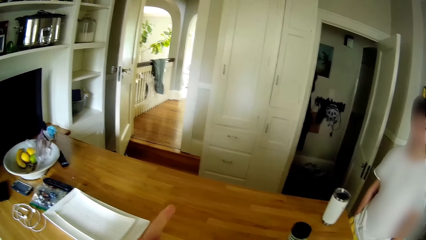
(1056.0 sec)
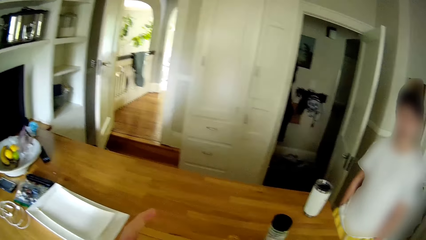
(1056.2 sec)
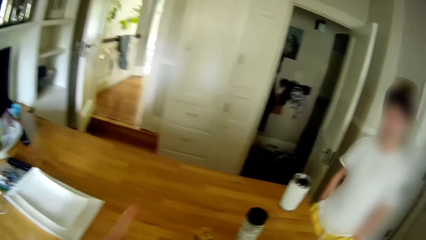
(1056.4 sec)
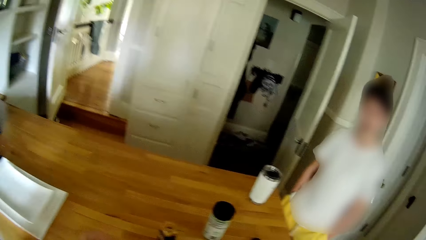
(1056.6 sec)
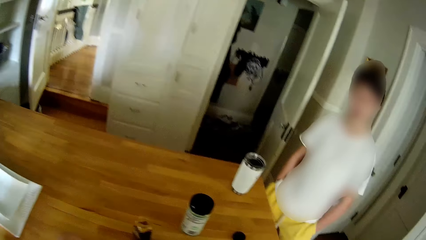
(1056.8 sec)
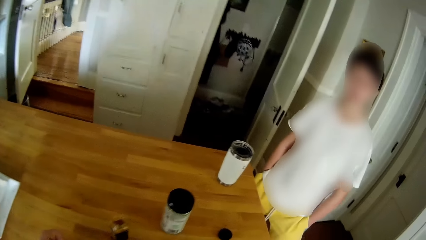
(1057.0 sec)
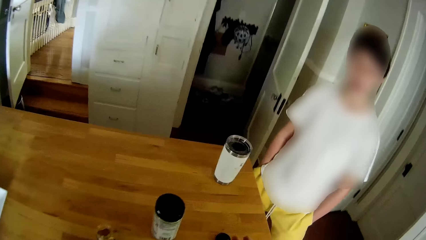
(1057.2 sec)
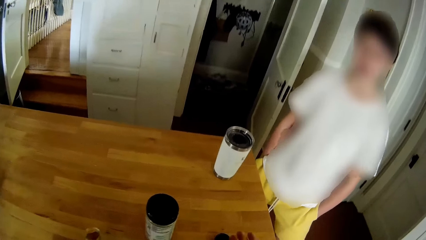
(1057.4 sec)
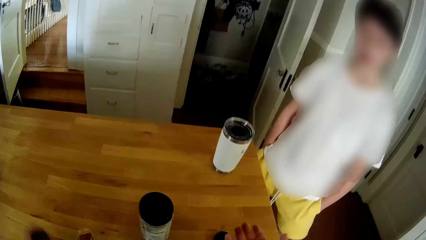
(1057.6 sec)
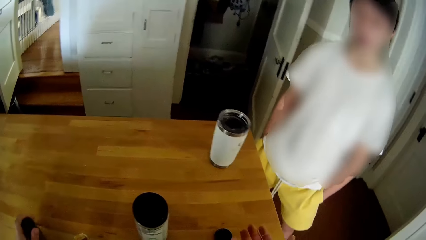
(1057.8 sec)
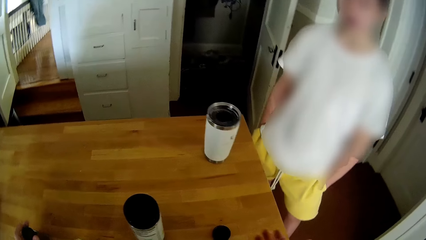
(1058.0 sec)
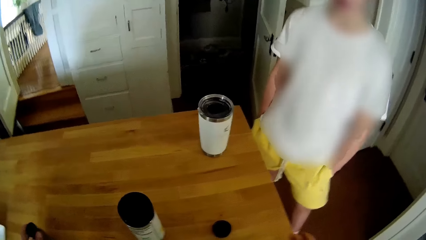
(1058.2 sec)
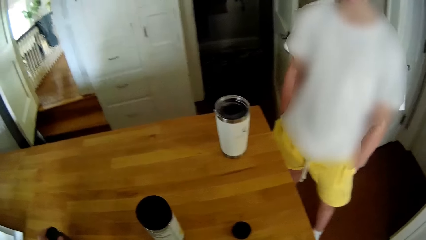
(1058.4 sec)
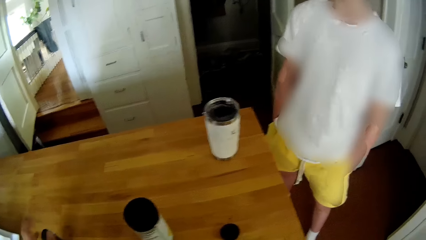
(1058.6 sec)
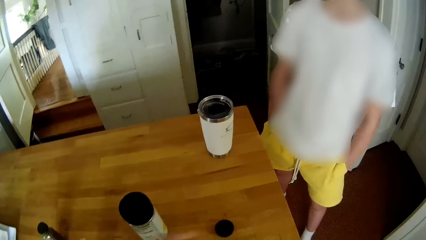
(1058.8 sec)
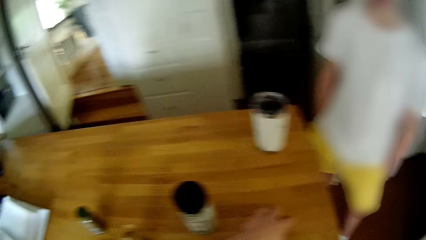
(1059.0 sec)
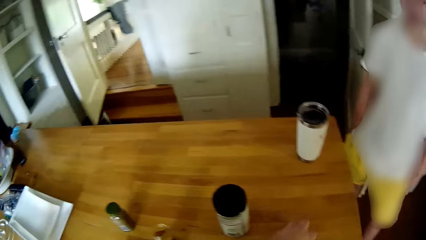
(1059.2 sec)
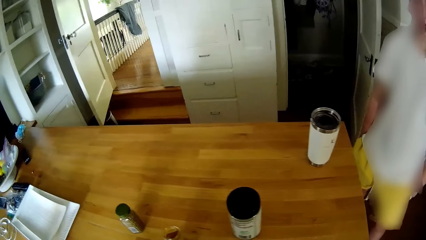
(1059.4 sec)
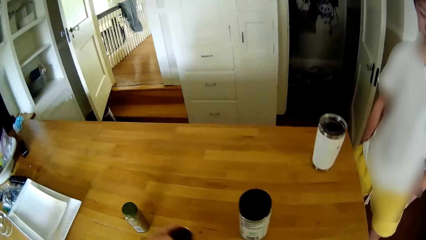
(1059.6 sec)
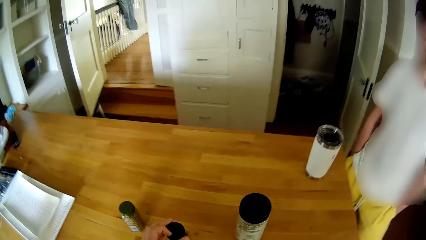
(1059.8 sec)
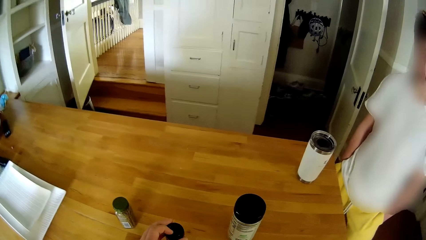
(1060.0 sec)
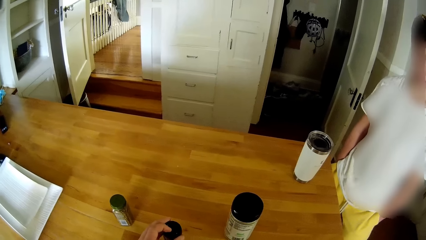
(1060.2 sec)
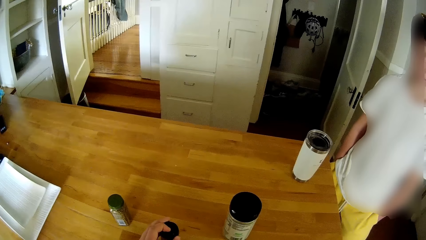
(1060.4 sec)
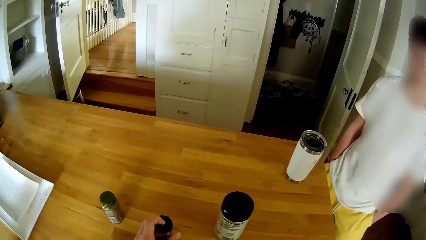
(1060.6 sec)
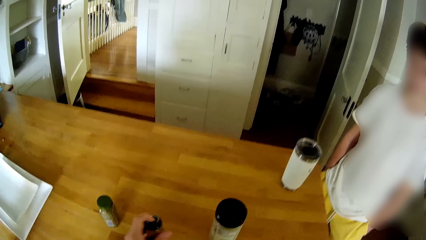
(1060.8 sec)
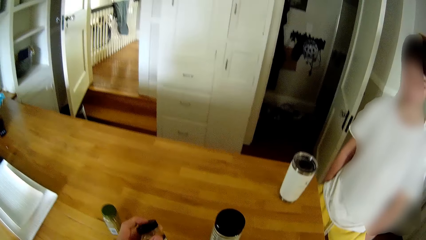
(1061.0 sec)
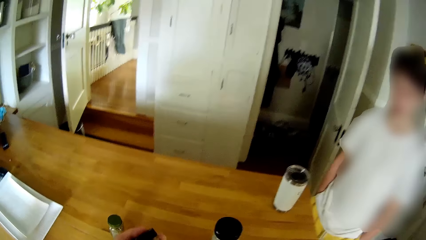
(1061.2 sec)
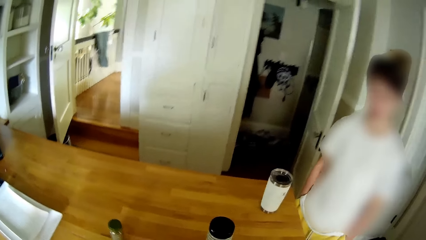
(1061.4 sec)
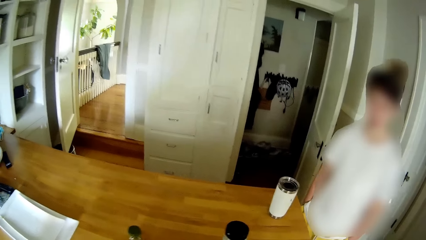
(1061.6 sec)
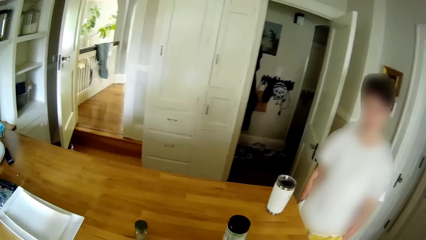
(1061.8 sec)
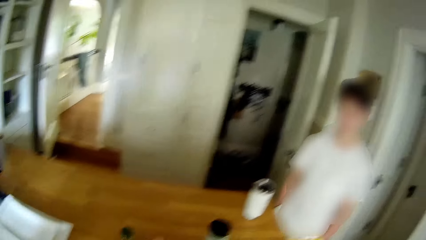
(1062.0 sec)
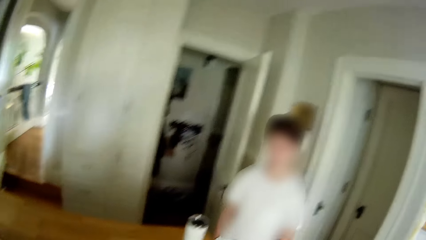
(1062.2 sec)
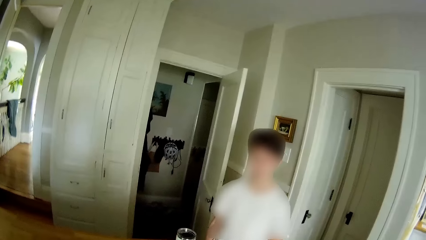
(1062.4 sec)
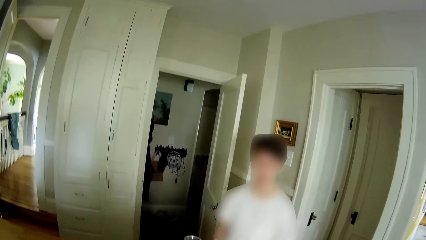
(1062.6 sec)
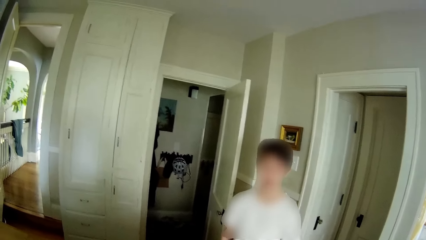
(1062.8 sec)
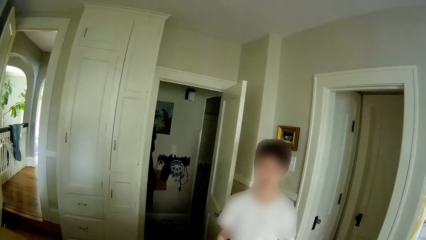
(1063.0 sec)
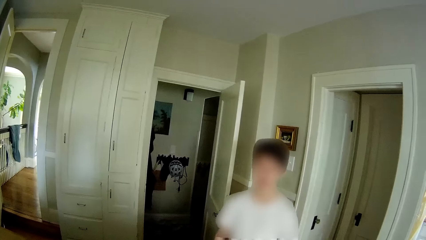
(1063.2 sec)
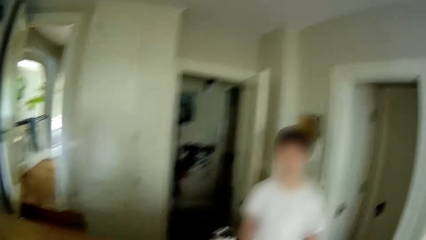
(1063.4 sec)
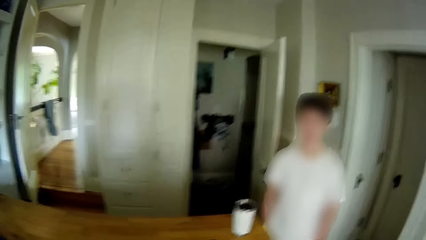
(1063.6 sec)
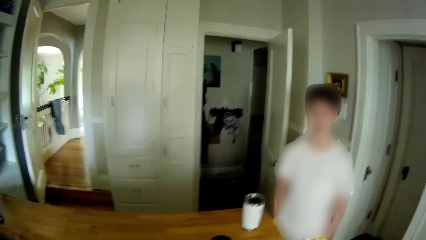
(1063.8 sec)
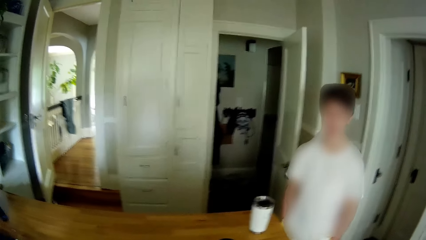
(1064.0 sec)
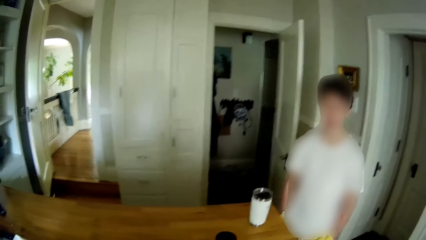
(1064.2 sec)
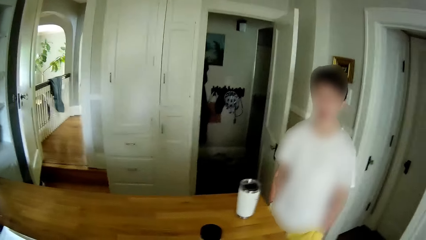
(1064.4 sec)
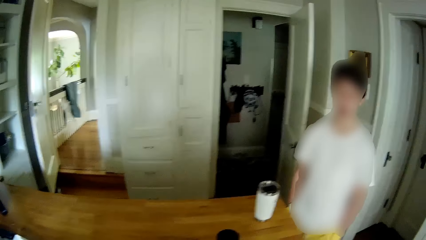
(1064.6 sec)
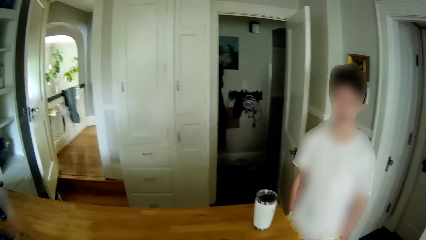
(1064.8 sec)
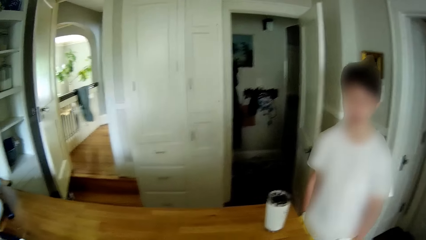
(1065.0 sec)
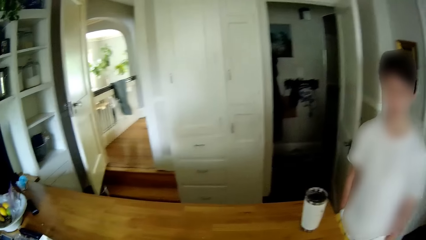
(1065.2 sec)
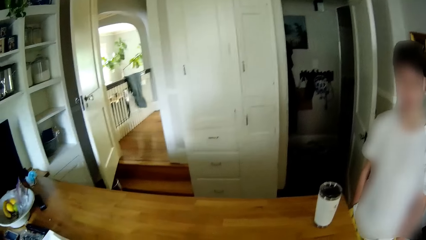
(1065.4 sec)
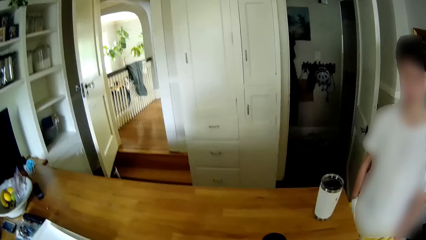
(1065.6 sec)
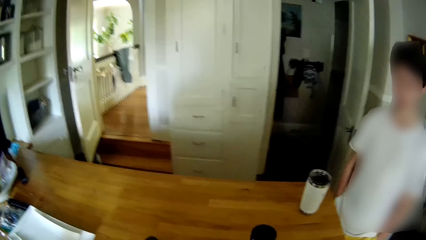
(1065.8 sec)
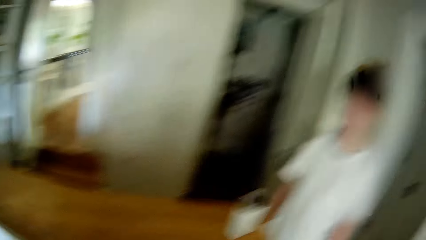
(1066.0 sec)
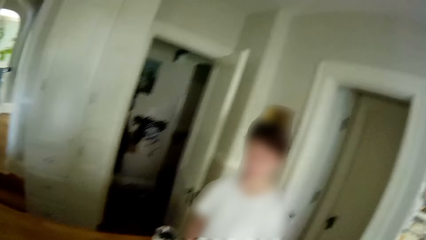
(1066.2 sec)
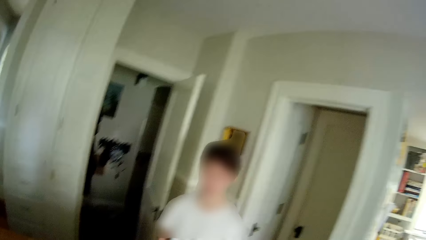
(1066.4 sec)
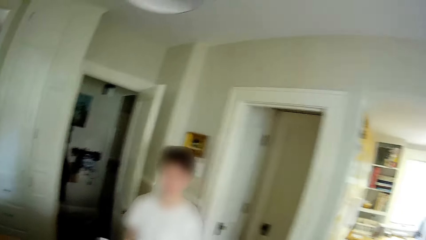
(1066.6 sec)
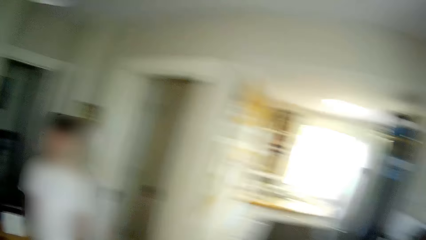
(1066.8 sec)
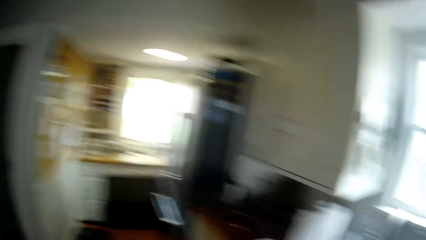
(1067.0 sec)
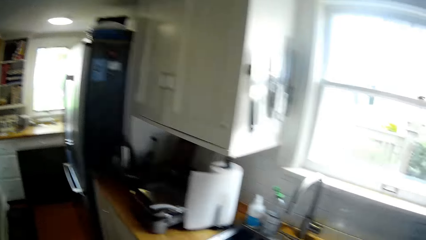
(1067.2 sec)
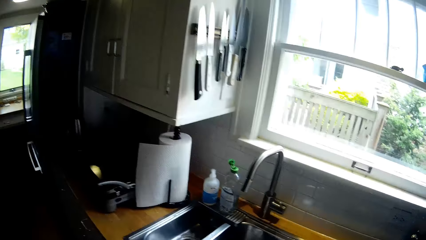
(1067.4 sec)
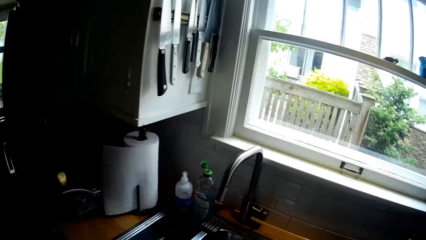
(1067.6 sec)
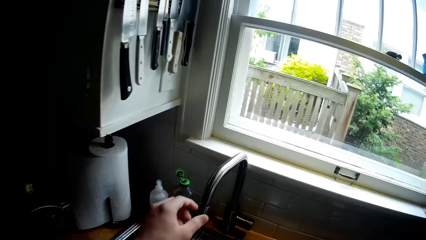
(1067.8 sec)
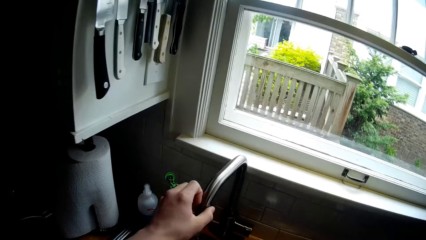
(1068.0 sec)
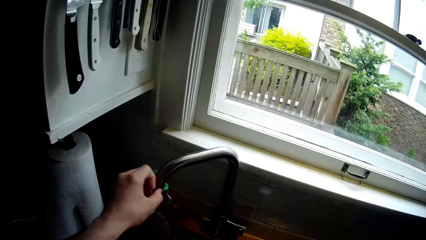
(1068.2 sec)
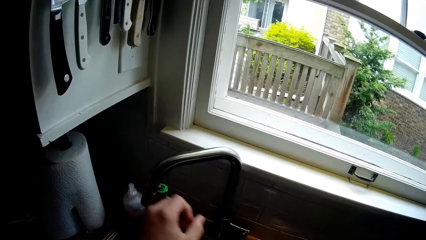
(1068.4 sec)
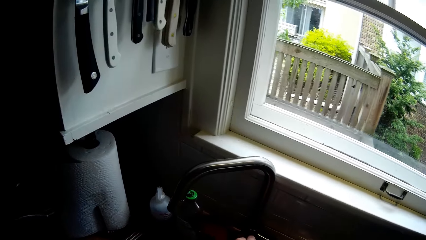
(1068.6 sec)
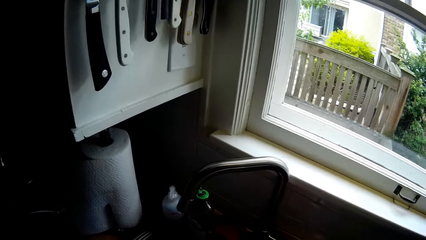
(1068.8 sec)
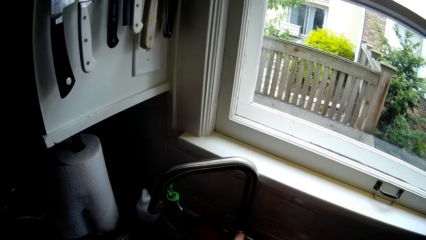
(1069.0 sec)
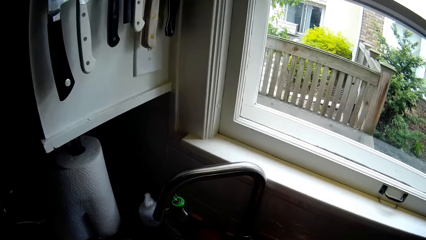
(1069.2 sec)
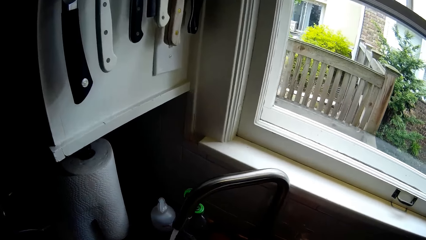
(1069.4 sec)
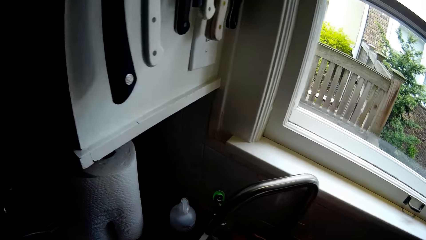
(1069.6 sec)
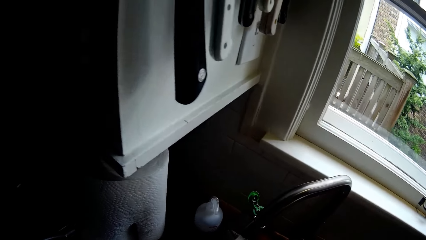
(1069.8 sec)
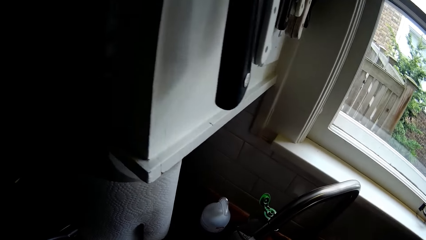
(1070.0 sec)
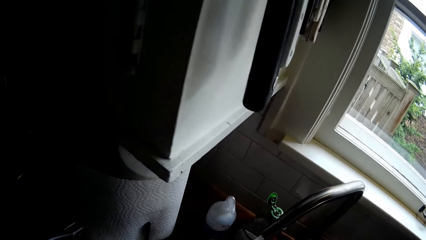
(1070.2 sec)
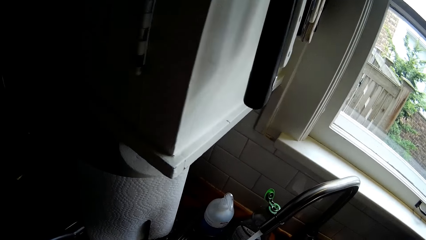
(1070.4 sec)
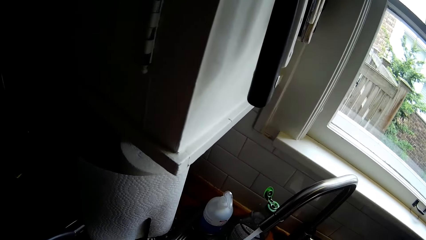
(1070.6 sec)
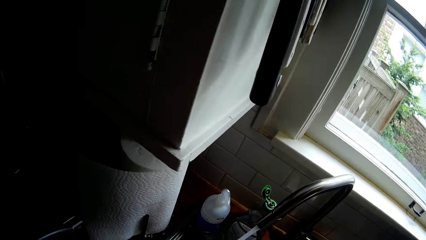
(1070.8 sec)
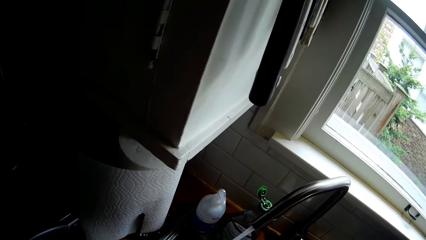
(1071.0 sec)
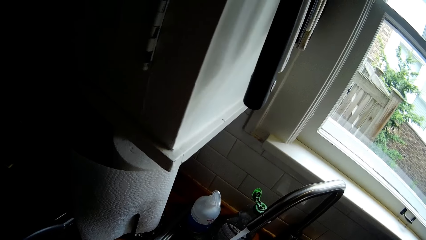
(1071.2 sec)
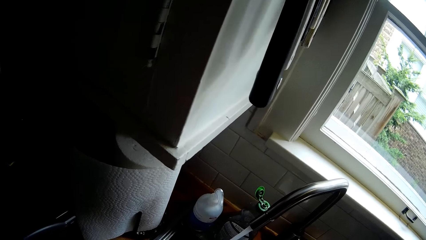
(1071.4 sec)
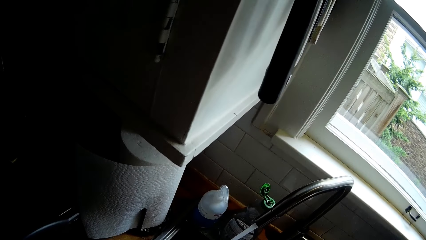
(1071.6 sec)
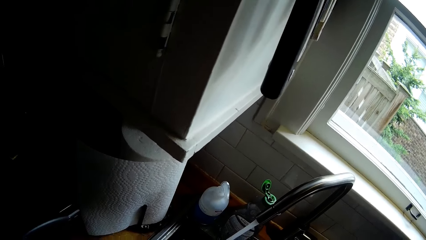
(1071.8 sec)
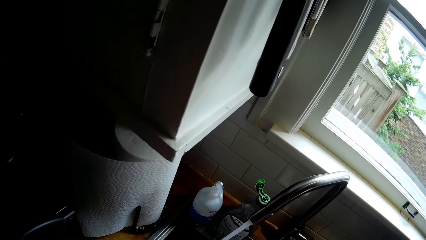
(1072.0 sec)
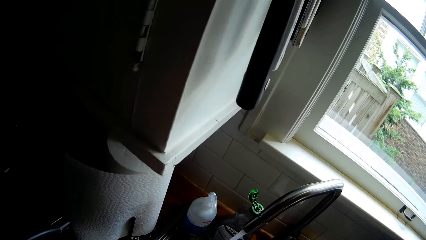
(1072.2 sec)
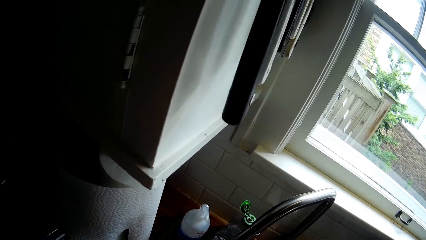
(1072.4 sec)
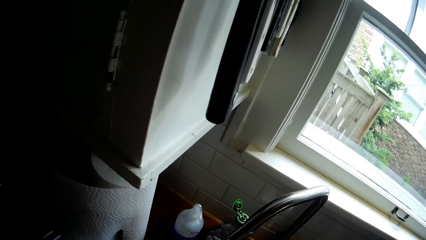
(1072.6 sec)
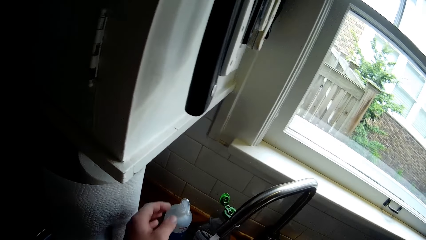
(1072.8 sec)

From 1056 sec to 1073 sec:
A man dialogues with the camera wearer. The camera wearer drops the curry powder on the kitchen table with his left hand. He picks a bottle lid from the kitchen table with his left hand. He puts the spice bottle top on the table. He covers the curry powder with the bottle lid in his left hand. He picks the curry powder from the kitchen table with his left hand. The man dialogues with the camera wearer. The camera wearer adjusts a tap in a washing sink with his left hand. He turns on the tap in the washing sink with his left hand.
